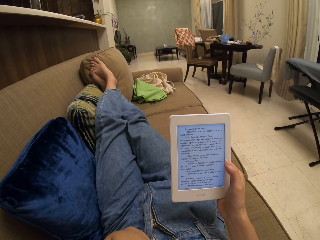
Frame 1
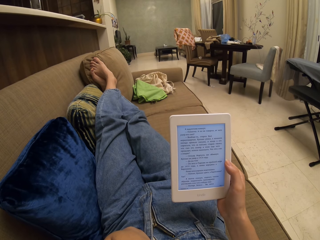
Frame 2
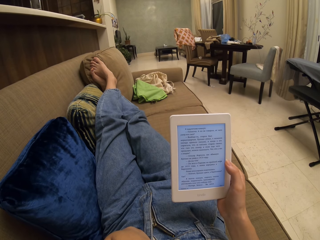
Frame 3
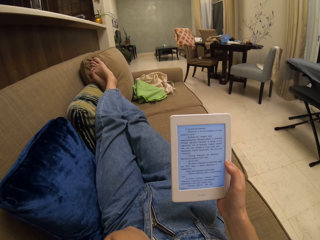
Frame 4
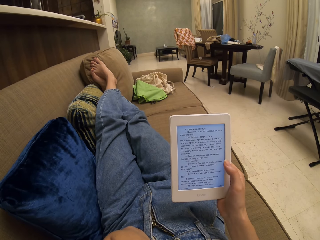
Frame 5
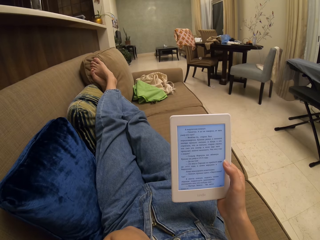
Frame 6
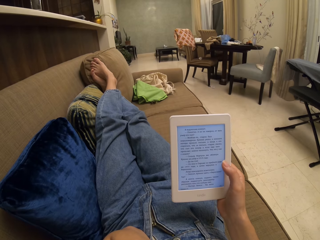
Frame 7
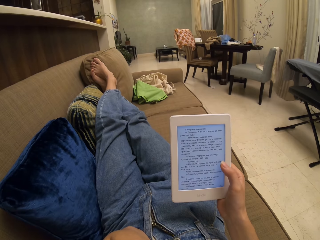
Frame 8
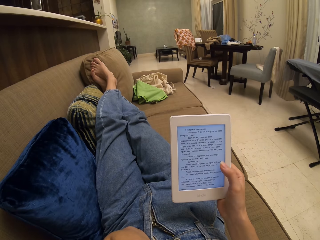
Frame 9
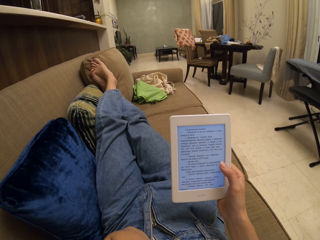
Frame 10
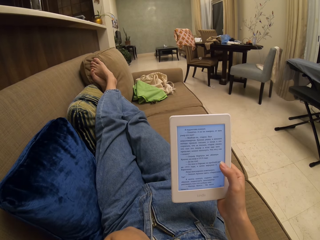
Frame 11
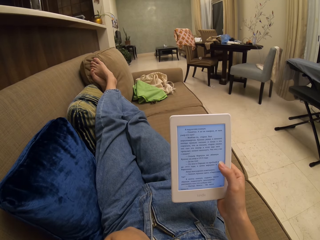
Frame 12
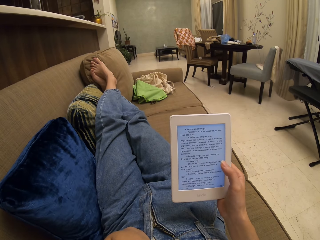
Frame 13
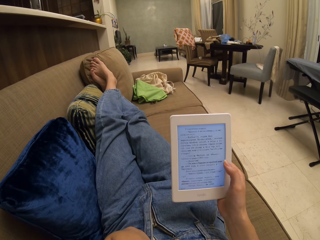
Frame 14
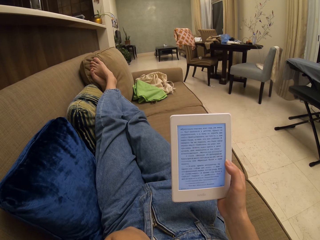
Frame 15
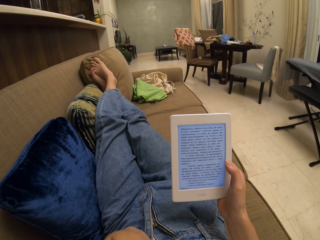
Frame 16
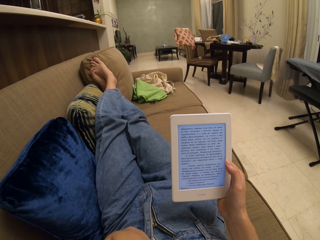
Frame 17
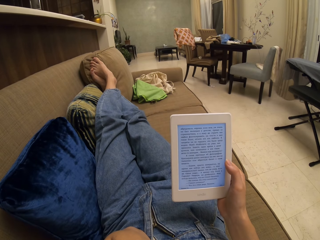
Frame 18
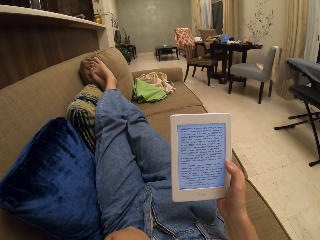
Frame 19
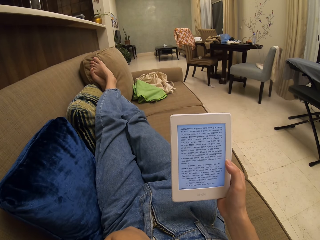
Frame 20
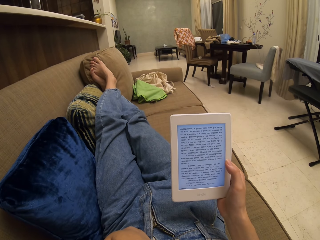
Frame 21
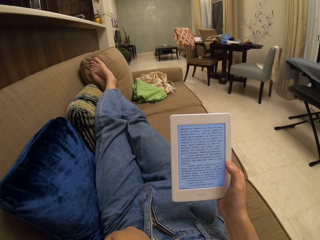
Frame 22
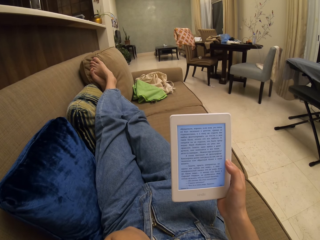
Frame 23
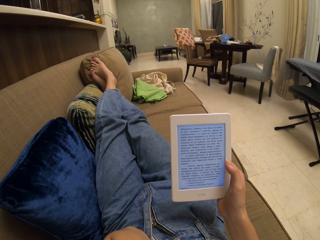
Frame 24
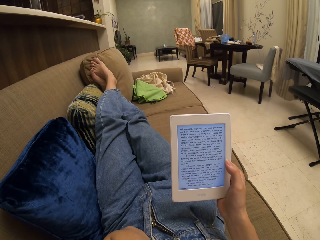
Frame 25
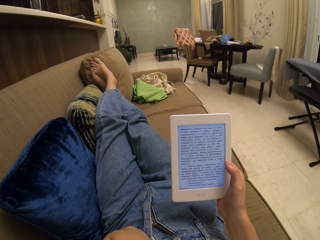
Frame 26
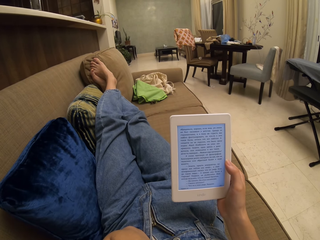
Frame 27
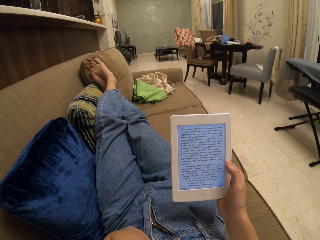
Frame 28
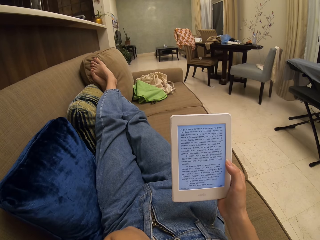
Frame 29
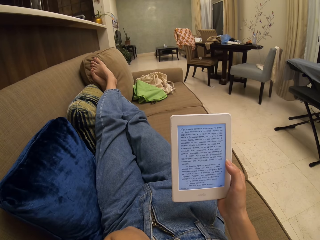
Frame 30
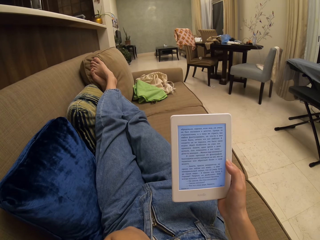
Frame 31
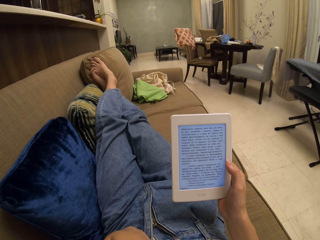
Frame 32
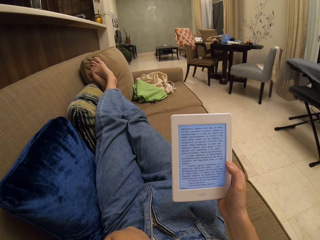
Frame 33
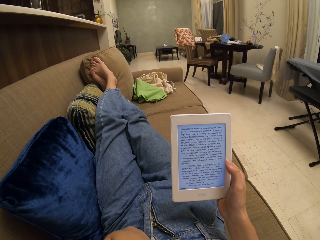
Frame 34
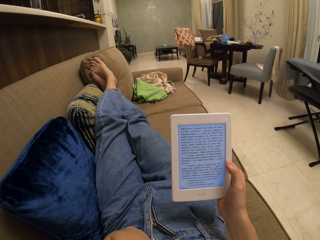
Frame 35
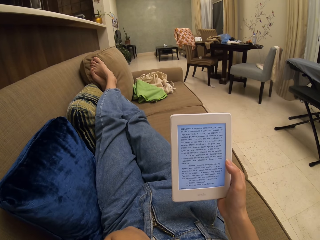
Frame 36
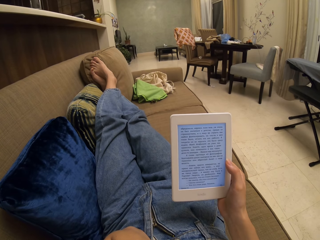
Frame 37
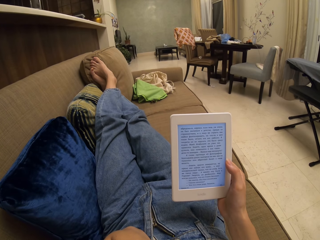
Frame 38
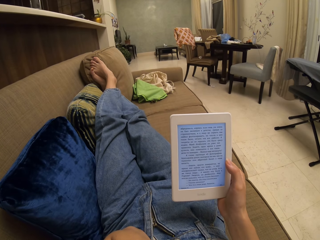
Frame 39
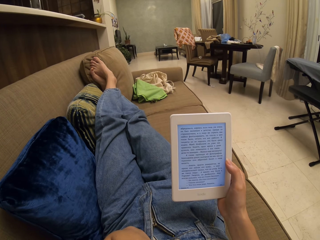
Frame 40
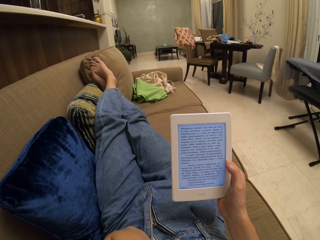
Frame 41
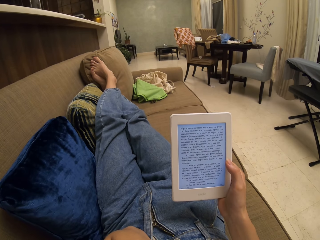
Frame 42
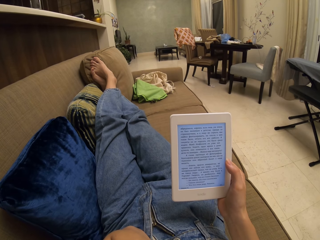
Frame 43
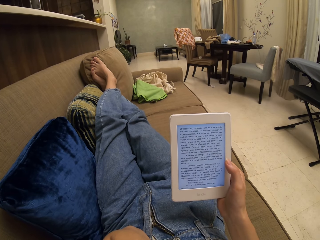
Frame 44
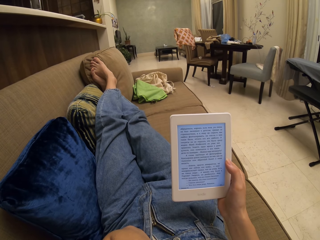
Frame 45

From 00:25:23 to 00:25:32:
The camera wearer operates the tablet. They touch the screen. They read a book on the table. They stare at the tablet.

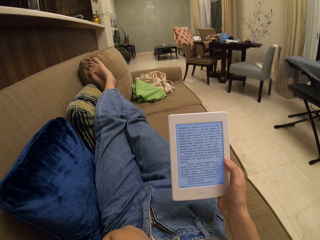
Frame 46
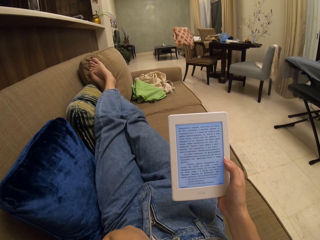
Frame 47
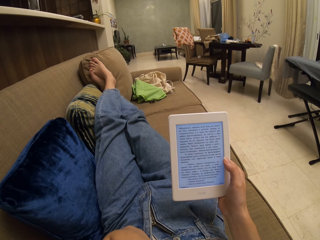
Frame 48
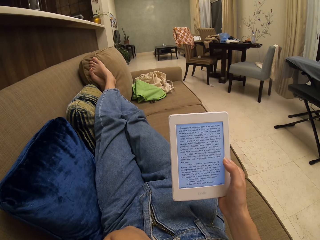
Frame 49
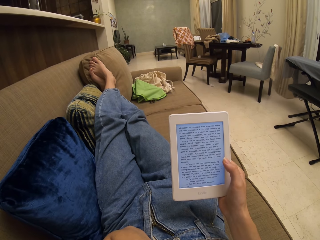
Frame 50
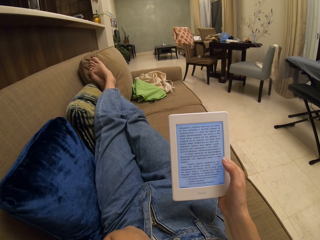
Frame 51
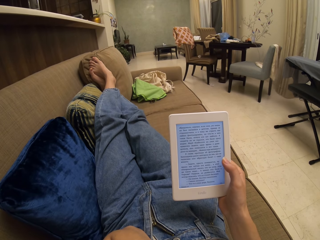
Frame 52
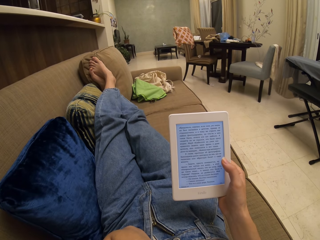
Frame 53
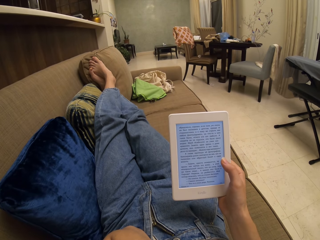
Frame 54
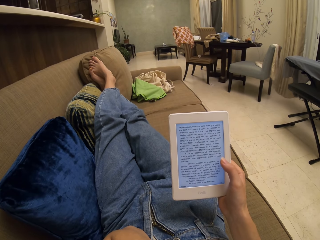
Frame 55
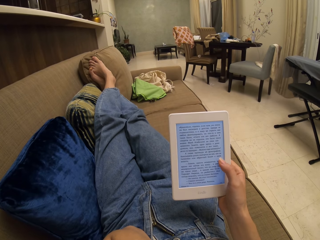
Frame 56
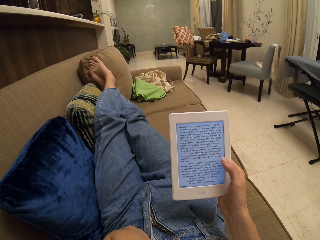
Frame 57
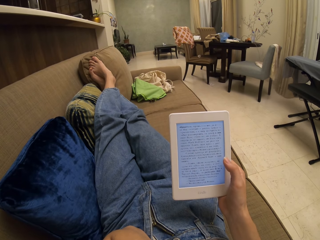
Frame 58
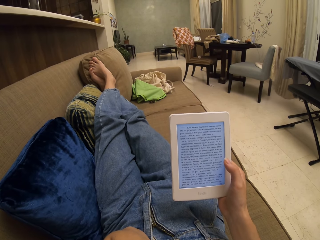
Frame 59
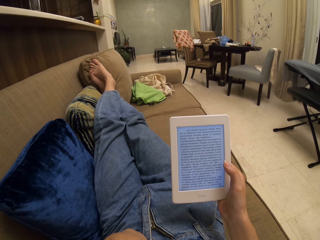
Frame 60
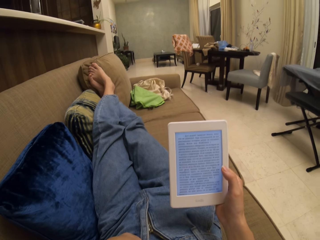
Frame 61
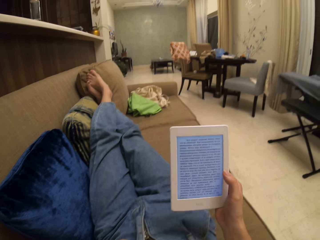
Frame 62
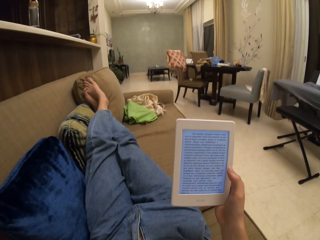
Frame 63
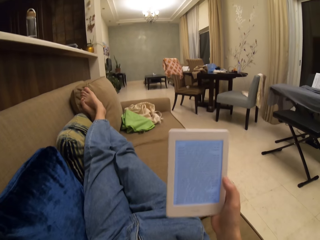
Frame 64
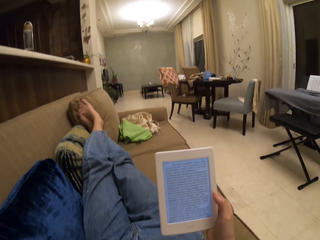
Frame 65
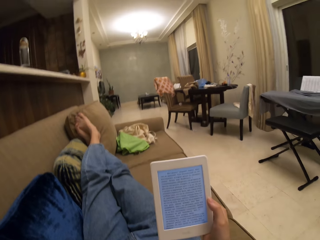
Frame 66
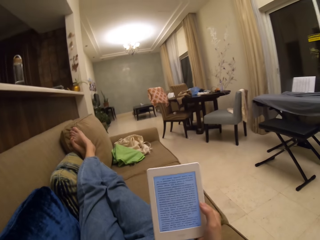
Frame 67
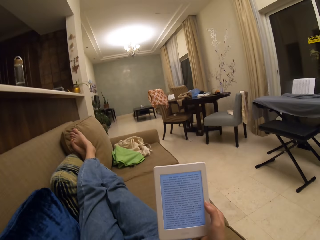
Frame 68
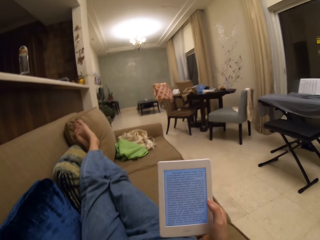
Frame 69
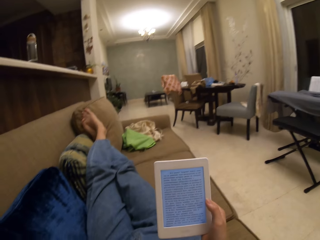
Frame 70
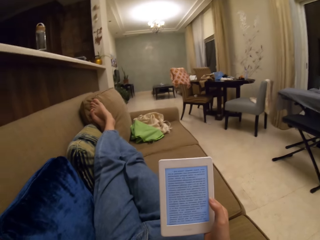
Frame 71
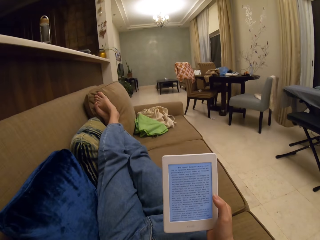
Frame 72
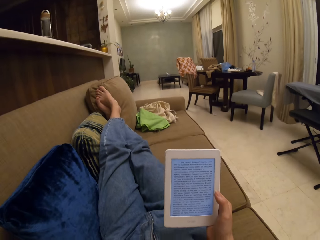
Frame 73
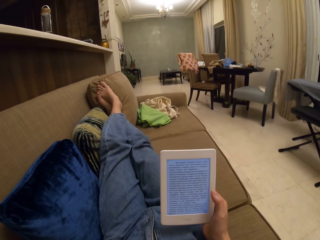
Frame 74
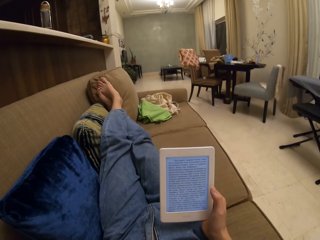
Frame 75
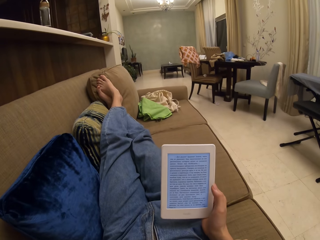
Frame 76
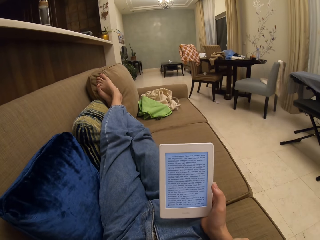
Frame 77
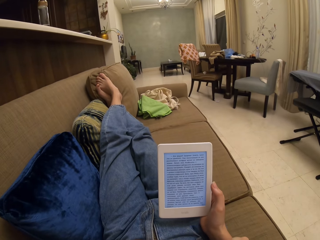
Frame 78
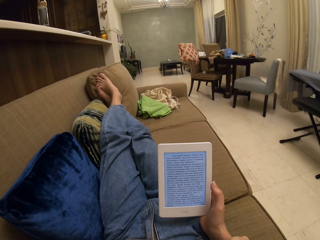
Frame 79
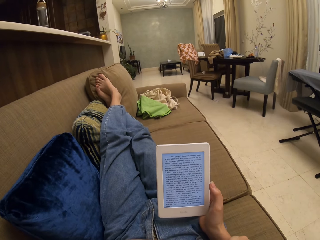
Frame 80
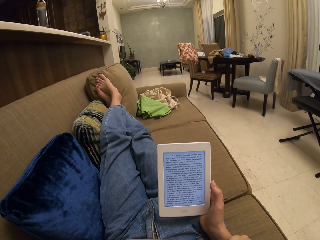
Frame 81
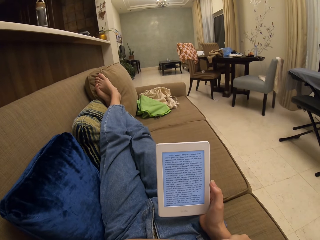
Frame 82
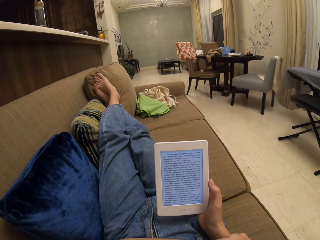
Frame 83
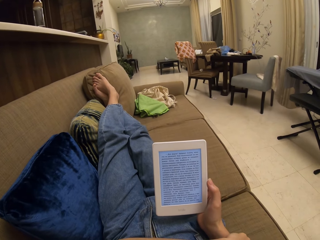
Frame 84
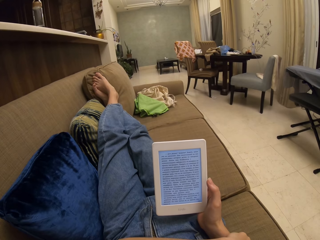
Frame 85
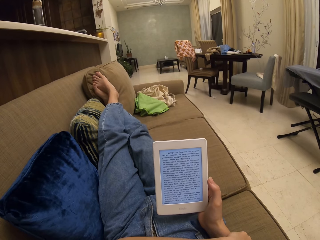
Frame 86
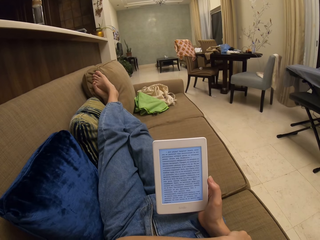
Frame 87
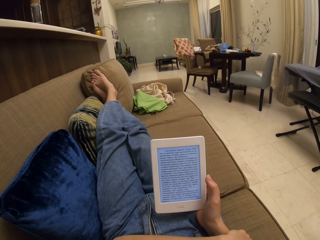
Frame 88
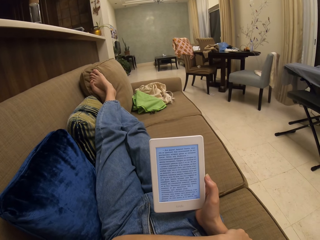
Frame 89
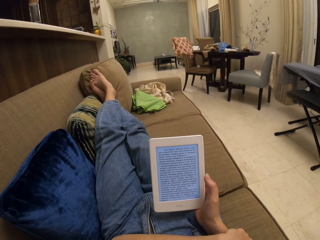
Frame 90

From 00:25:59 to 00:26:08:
The camera wearer operates the tablet. They touch the screen. They read a book on the table. They stare at the tablet.
